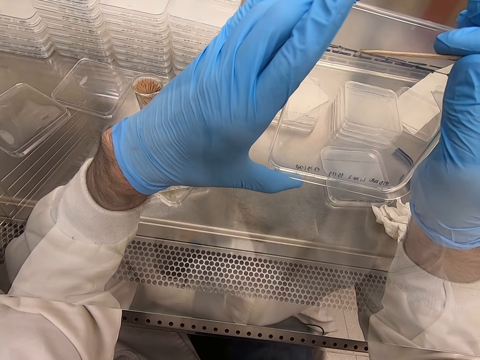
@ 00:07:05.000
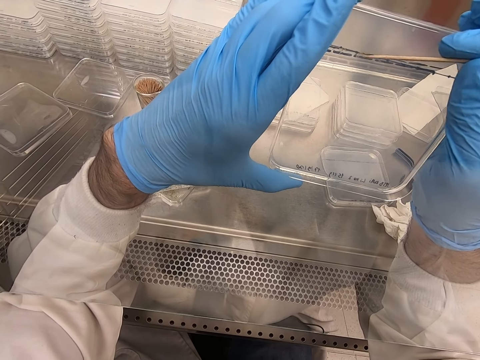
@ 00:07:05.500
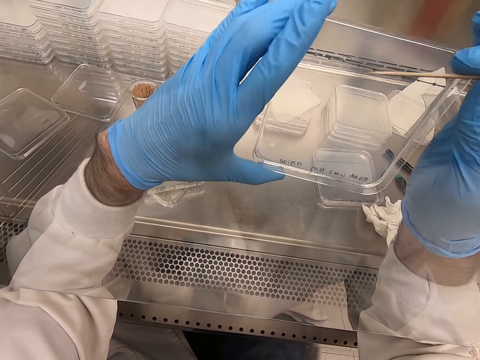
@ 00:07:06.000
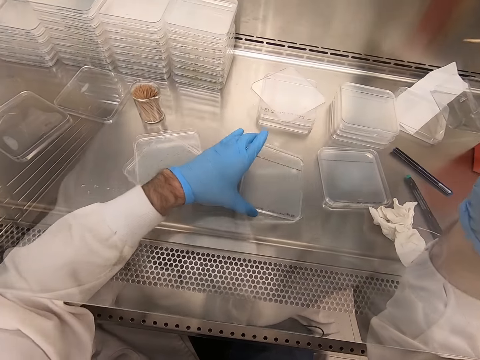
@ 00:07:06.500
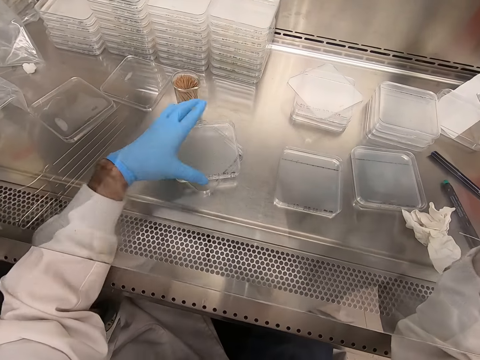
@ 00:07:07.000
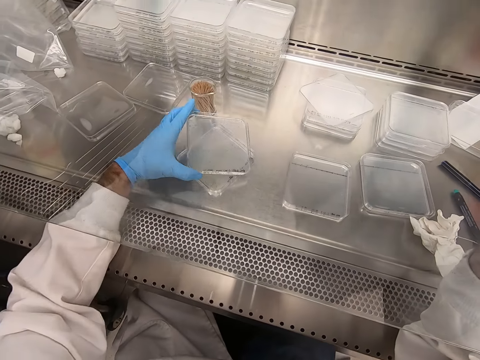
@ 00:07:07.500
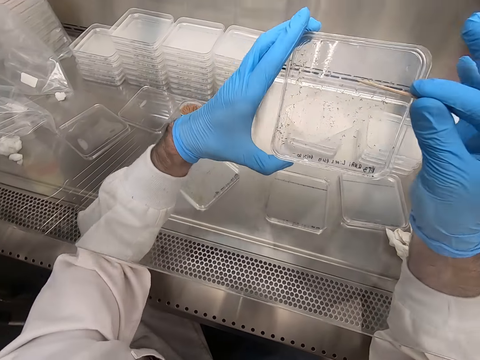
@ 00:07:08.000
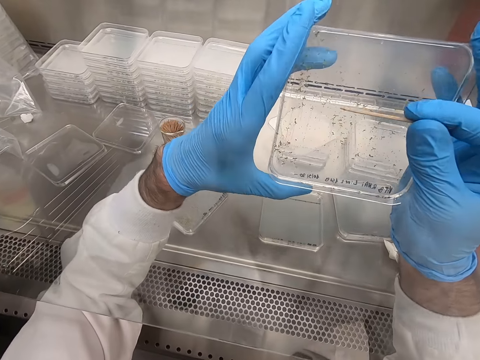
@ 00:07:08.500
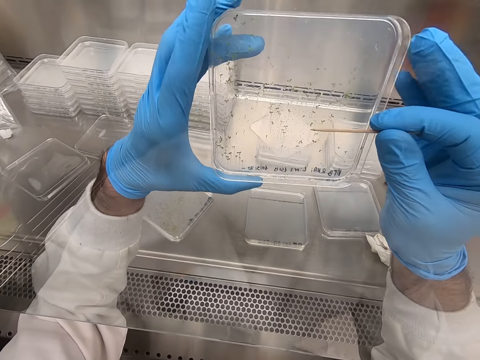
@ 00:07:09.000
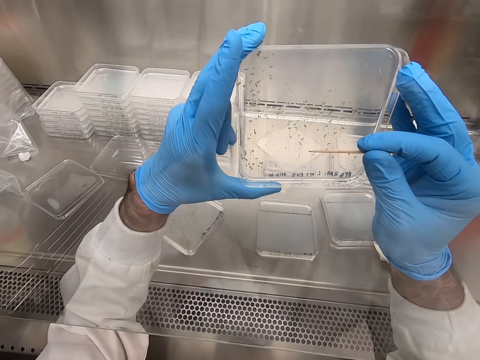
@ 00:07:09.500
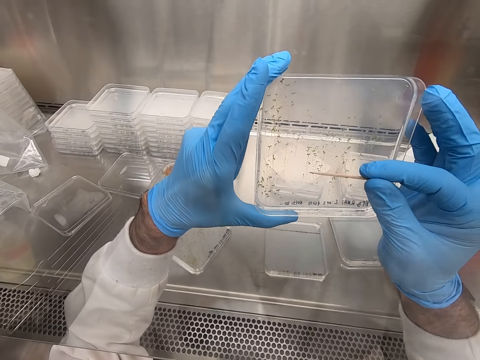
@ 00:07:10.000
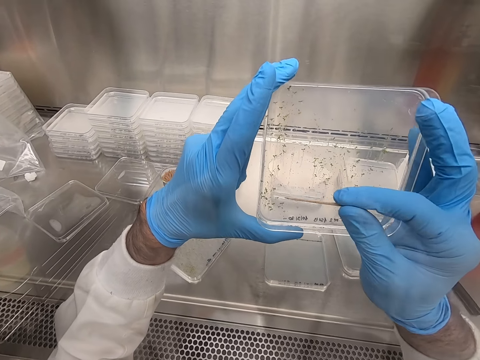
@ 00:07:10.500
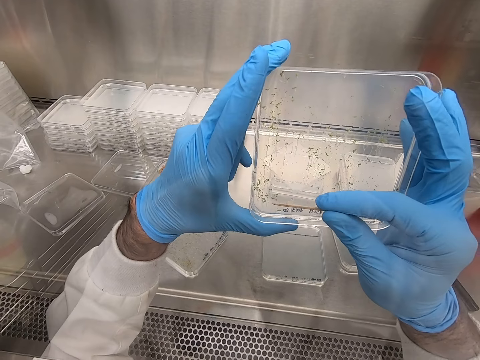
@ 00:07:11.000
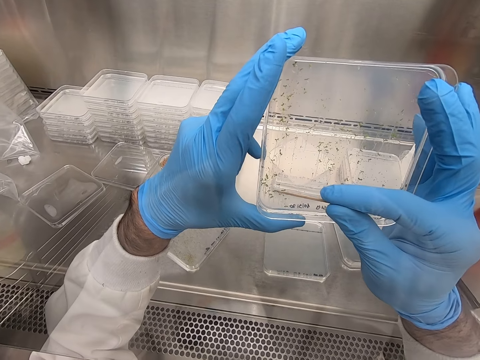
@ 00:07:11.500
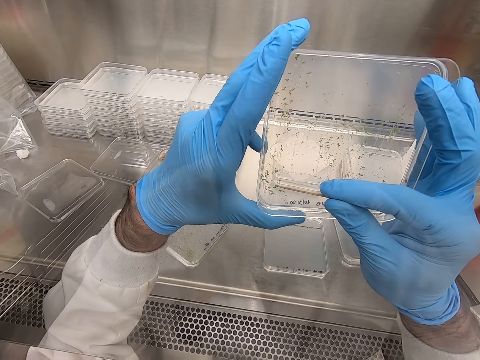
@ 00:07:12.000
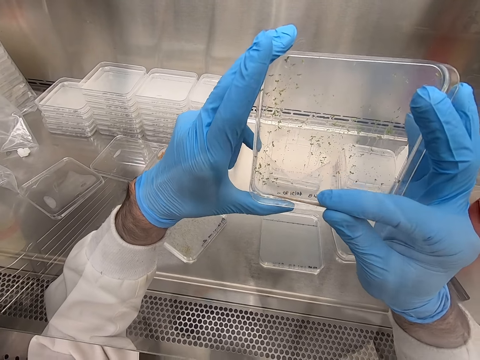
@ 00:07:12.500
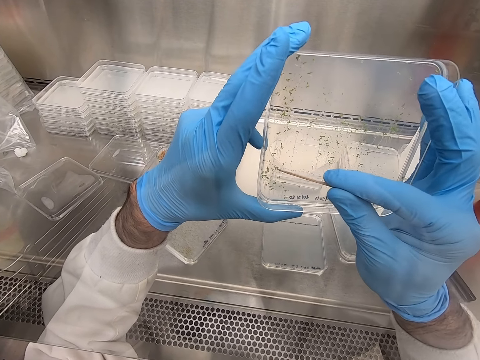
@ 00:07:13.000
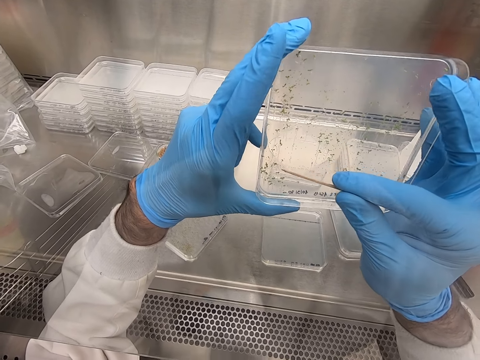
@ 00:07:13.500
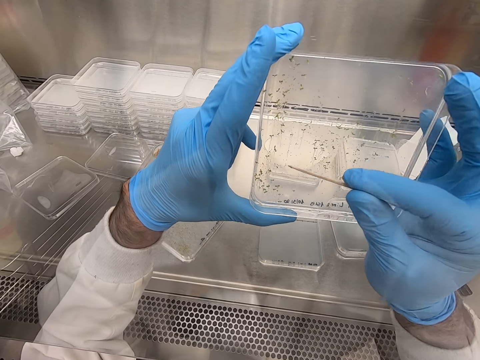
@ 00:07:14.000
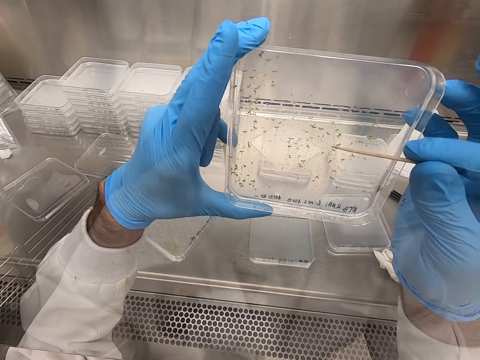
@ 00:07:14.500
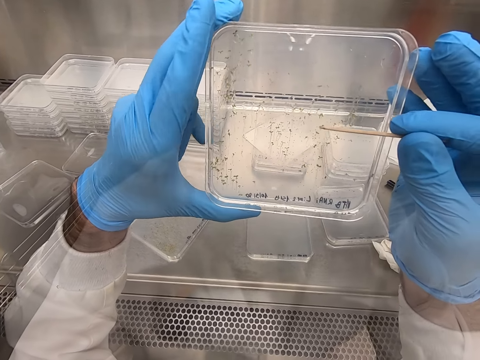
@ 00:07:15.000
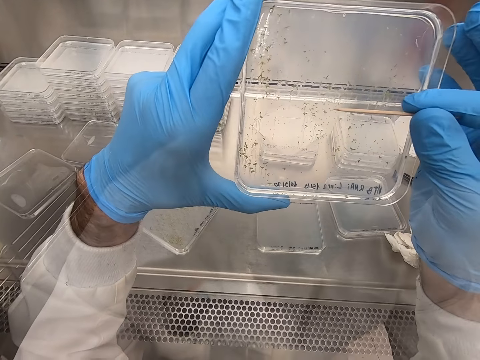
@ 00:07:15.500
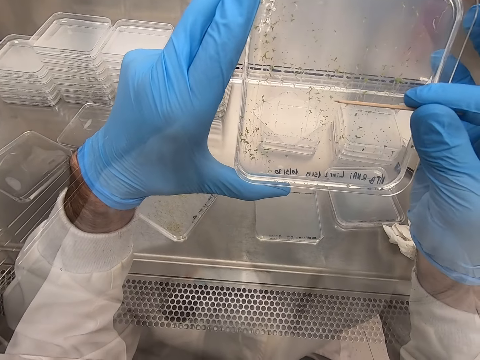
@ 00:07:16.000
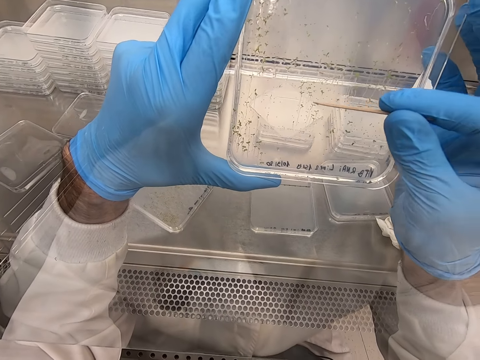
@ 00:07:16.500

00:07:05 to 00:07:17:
The camera wearer places the acrylic sheet on the table. They pick the acrylic sheet. They pick particles from the acrylic sheet.

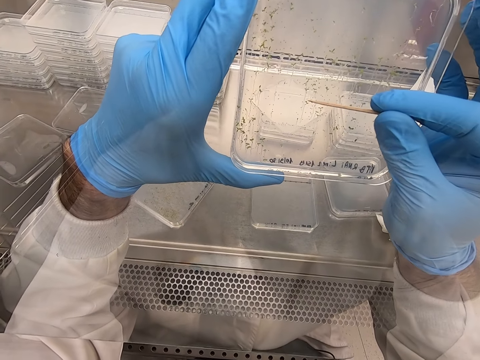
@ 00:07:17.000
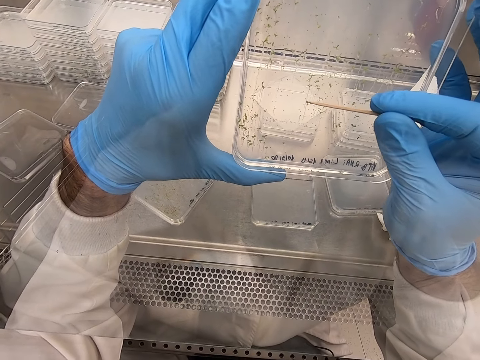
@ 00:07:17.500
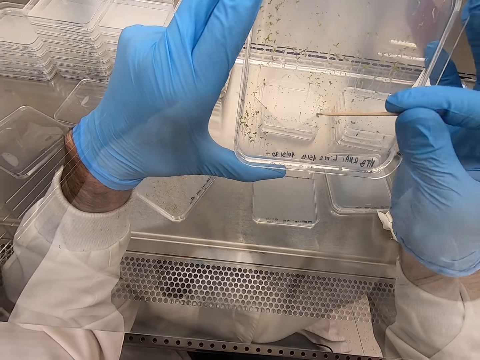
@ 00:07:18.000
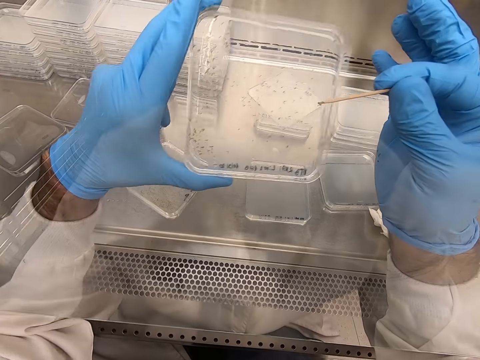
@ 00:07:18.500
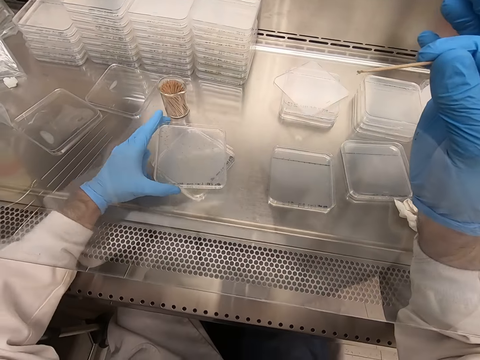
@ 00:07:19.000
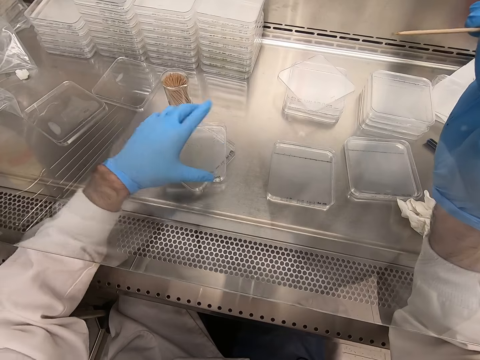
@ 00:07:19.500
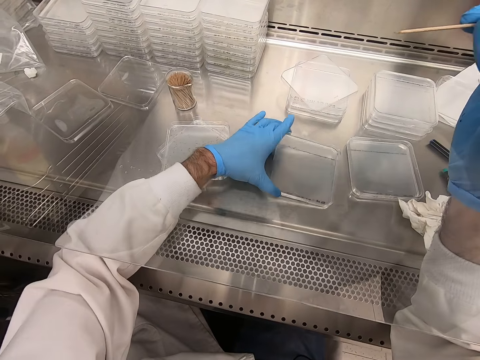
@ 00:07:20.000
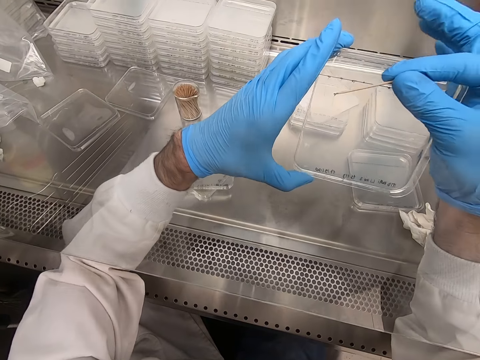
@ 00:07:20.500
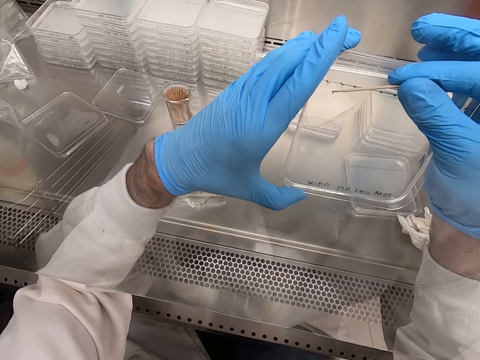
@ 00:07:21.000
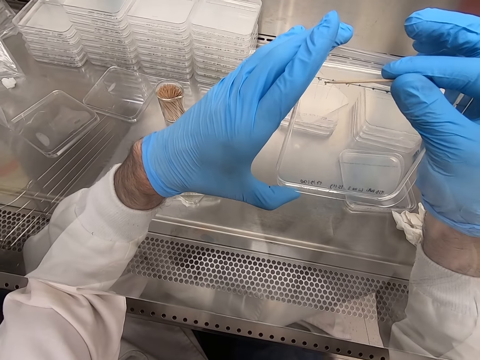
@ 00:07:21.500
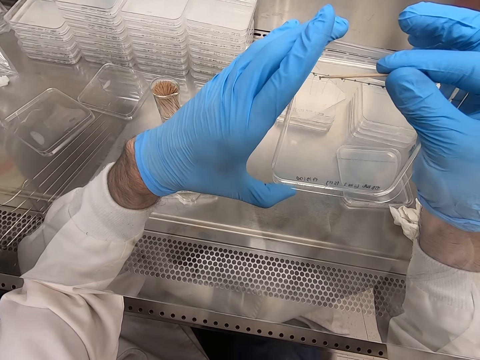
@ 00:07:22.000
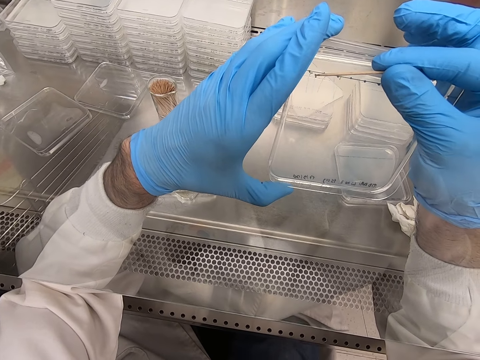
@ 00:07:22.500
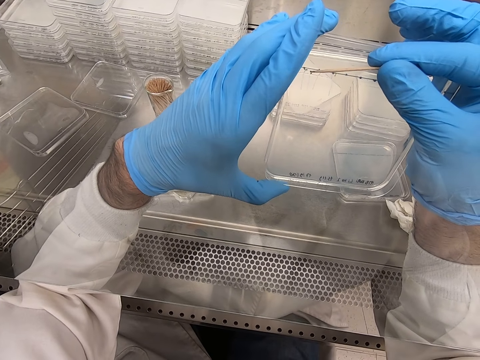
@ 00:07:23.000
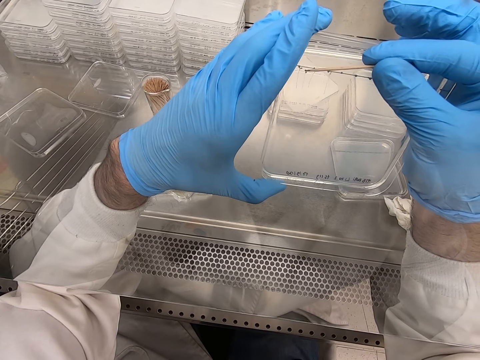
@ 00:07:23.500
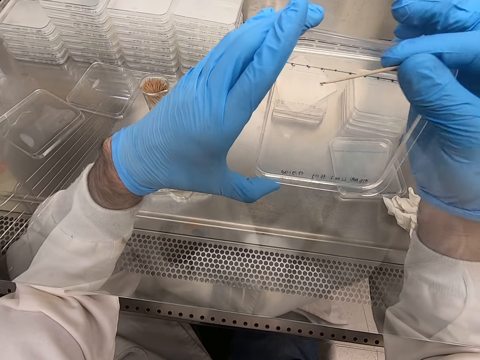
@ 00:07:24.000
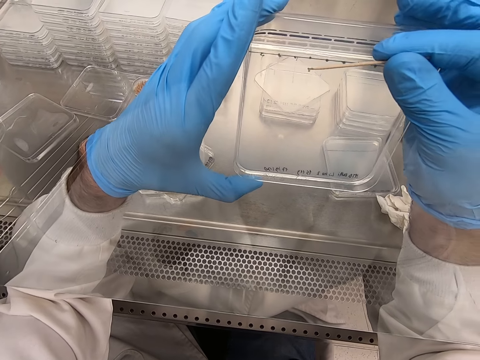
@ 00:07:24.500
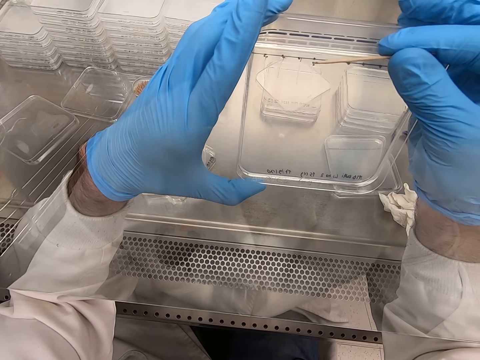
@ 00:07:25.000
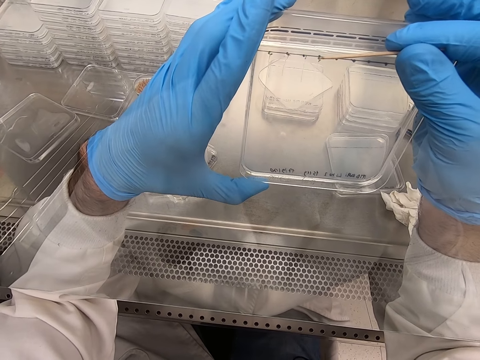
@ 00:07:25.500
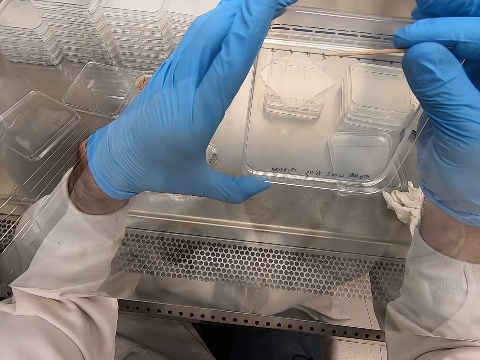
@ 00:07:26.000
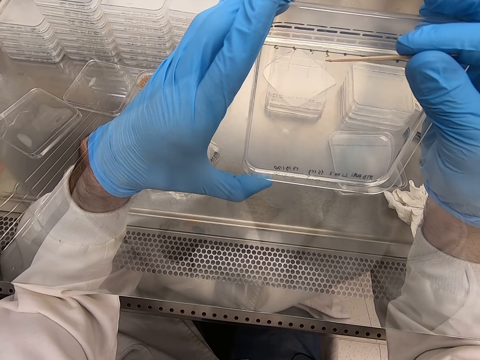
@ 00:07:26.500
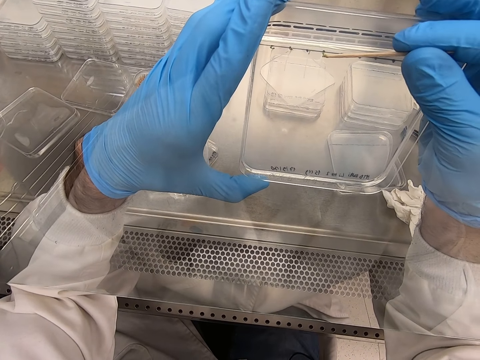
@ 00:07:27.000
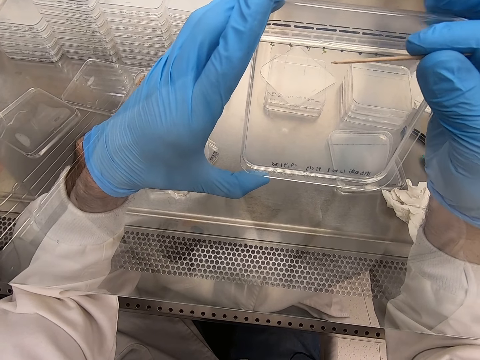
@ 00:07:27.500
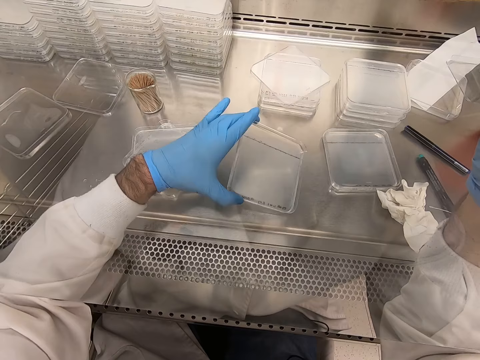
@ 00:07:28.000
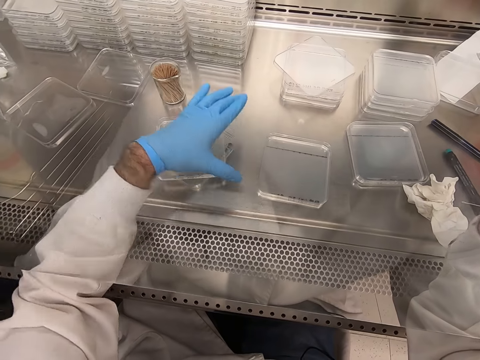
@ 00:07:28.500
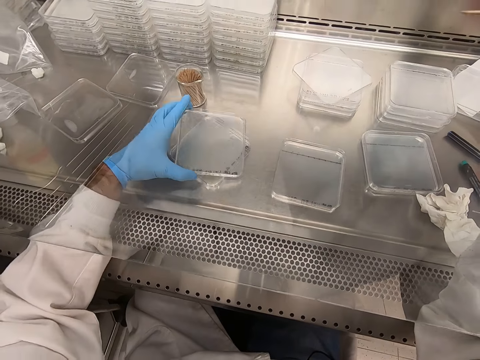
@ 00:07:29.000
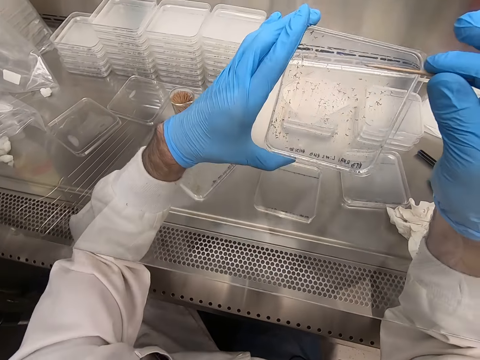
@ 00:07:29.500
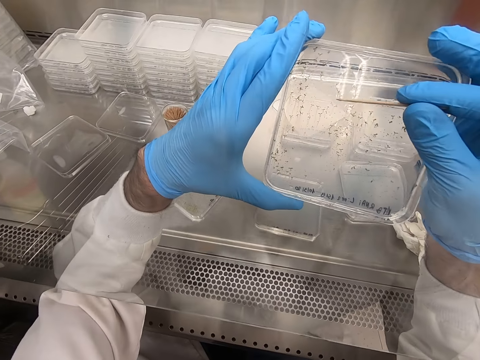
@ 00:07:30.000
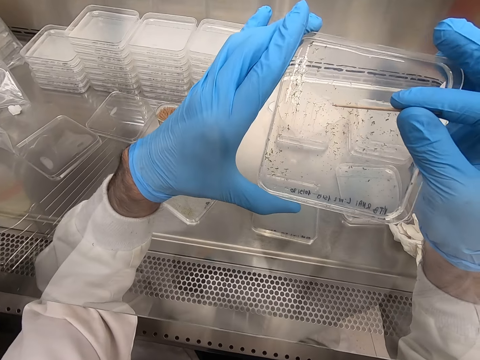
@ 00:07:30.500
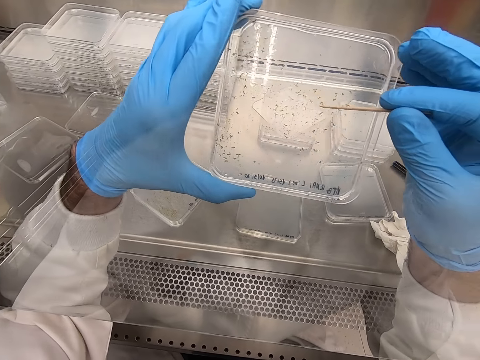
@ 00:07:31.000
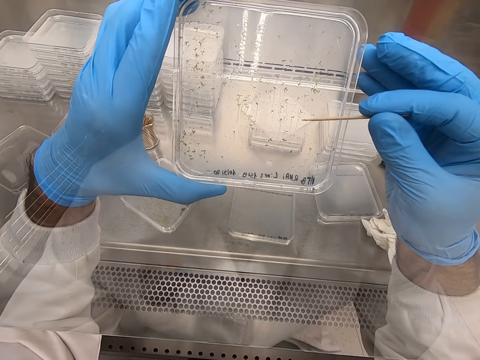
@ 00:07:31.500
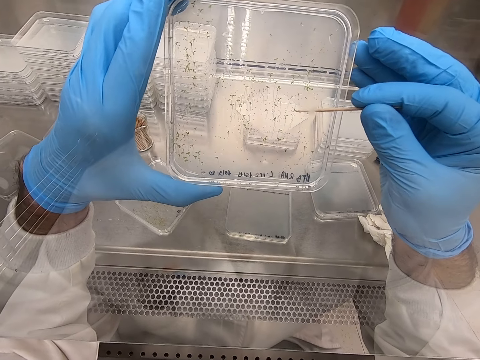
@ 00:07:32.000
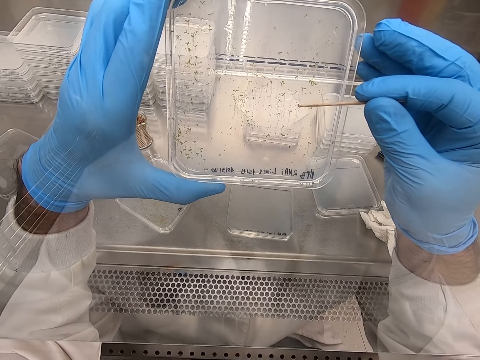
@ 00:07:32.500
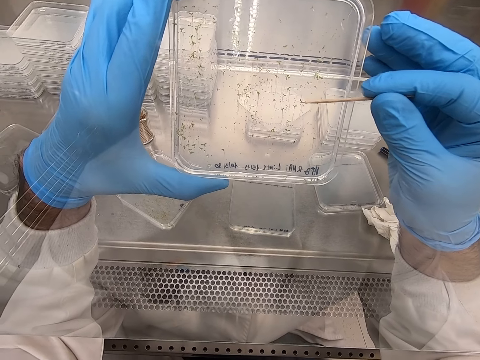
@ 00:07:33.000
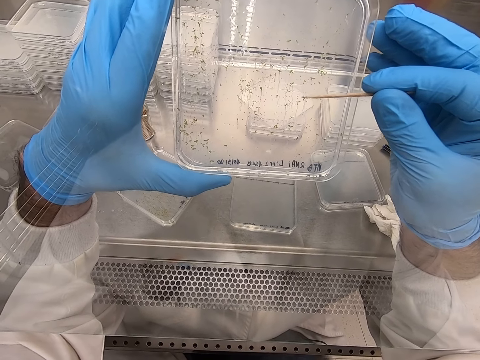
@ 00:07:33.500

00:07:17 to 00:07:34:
The camera wearer places the acrylic sheet on the table. They pick the acrylic sheet. They pick particles from the acrylic sheet. They place the acrylic sheet on the table. They pick the acrylic sheet. They pick particles from the acrylic sheet.
